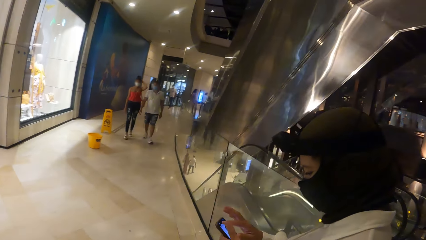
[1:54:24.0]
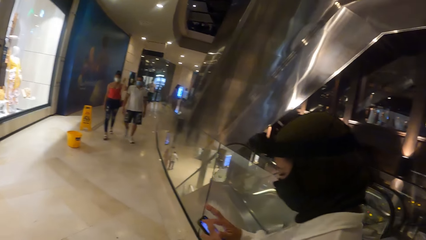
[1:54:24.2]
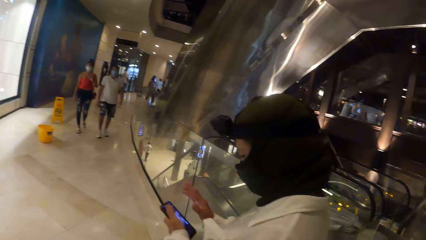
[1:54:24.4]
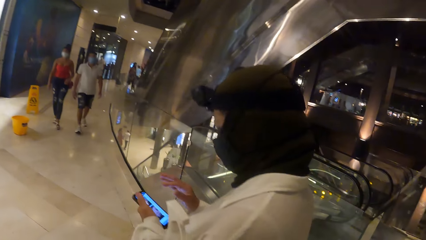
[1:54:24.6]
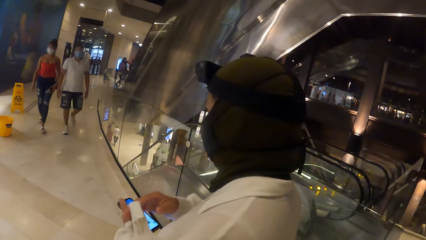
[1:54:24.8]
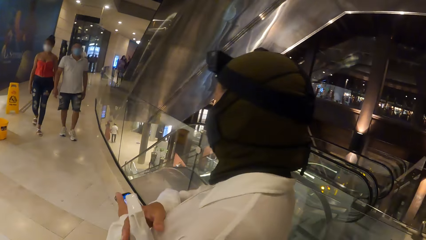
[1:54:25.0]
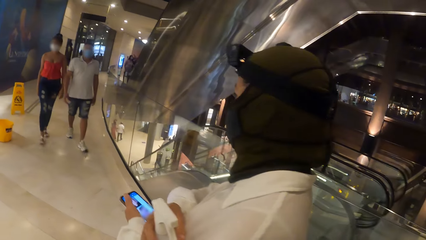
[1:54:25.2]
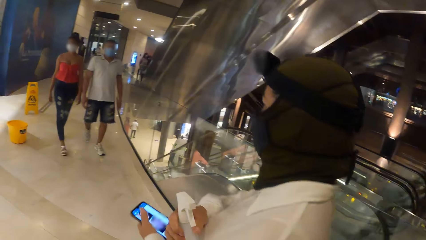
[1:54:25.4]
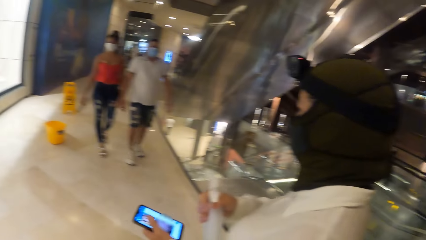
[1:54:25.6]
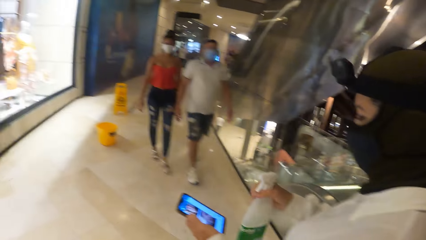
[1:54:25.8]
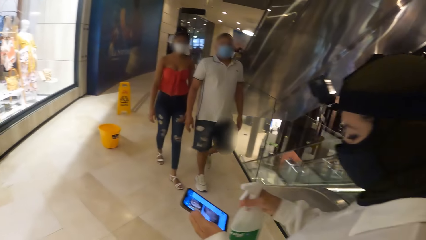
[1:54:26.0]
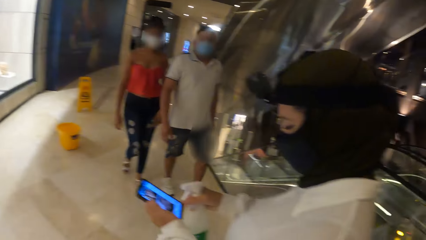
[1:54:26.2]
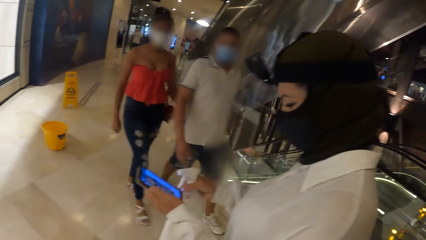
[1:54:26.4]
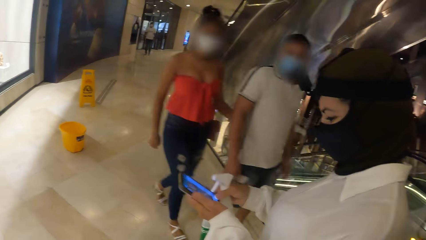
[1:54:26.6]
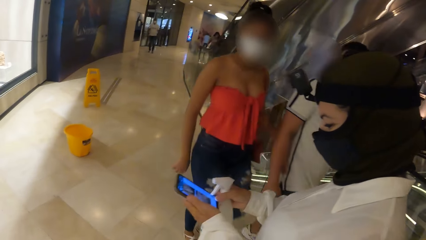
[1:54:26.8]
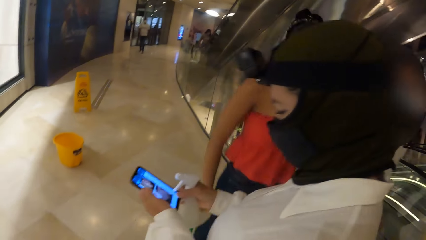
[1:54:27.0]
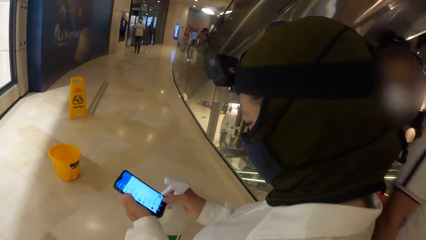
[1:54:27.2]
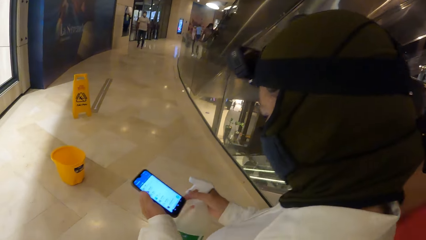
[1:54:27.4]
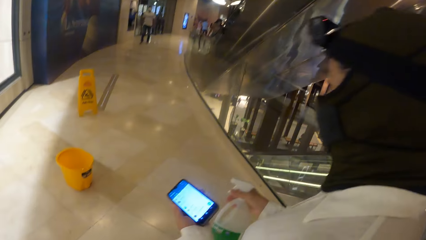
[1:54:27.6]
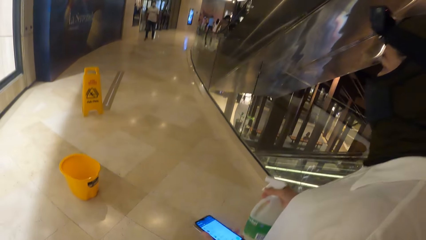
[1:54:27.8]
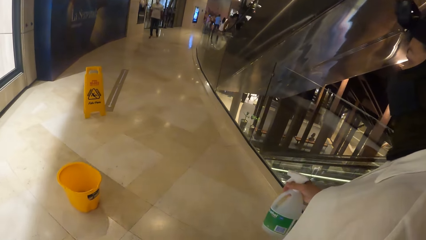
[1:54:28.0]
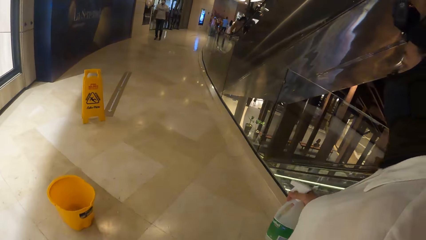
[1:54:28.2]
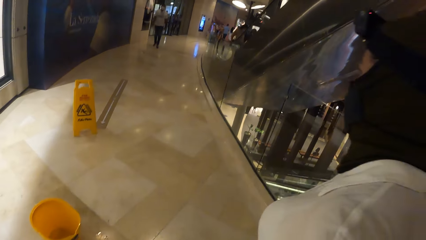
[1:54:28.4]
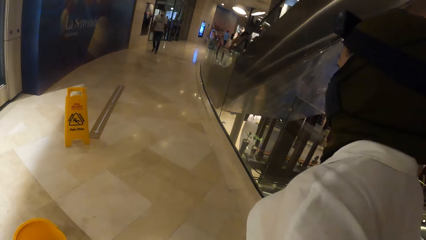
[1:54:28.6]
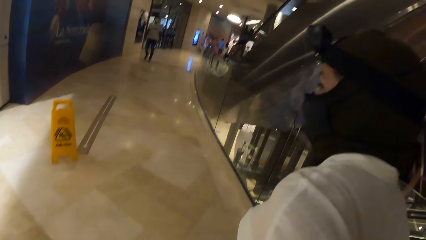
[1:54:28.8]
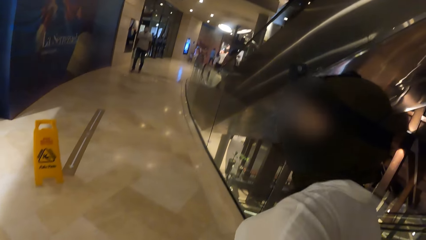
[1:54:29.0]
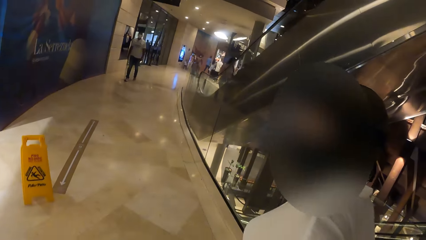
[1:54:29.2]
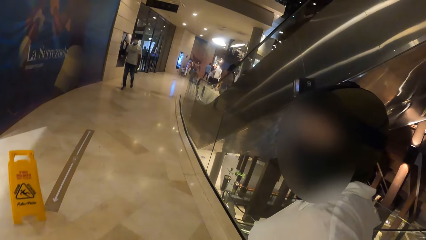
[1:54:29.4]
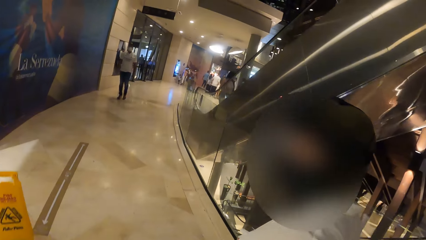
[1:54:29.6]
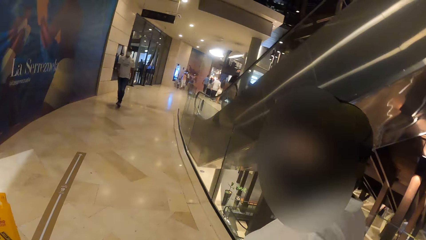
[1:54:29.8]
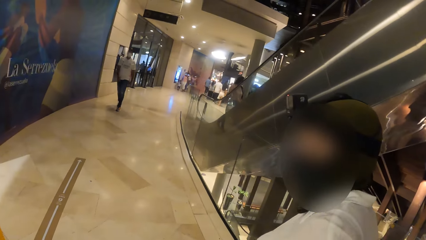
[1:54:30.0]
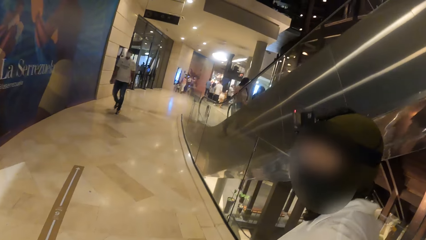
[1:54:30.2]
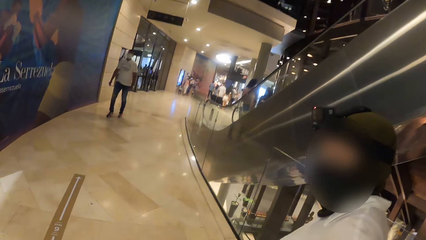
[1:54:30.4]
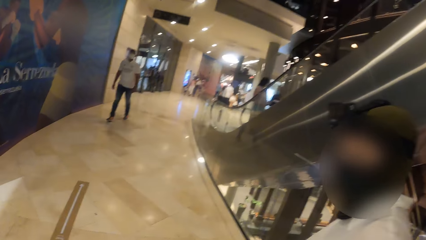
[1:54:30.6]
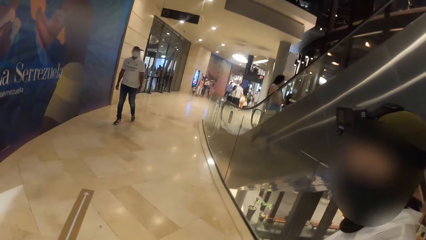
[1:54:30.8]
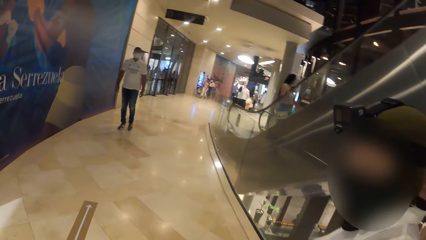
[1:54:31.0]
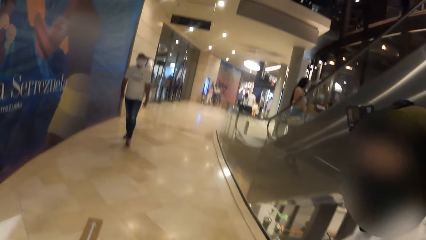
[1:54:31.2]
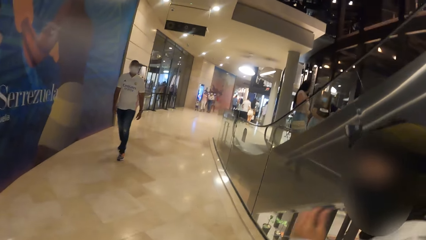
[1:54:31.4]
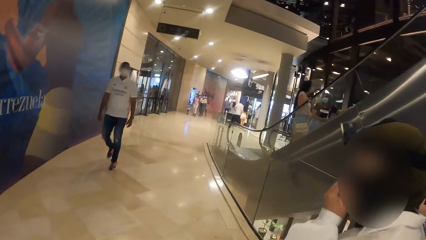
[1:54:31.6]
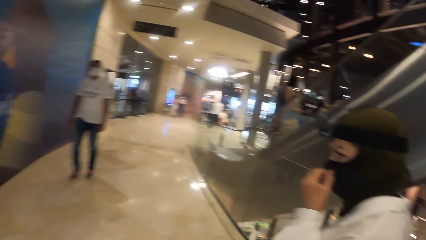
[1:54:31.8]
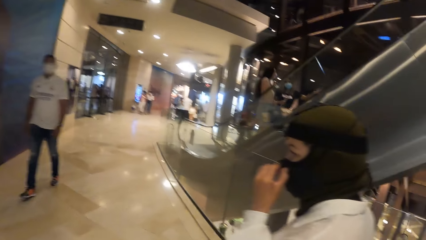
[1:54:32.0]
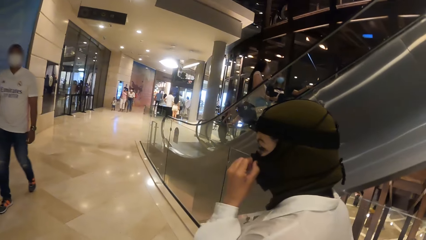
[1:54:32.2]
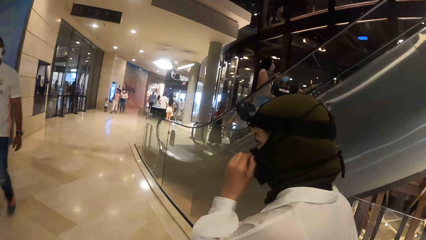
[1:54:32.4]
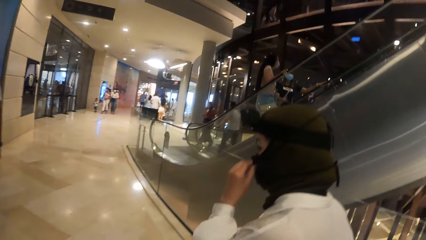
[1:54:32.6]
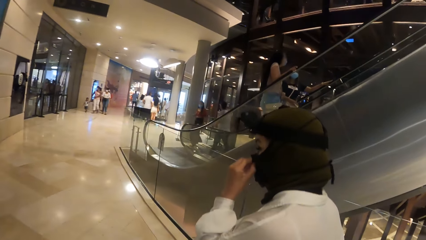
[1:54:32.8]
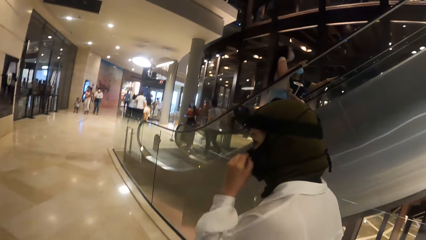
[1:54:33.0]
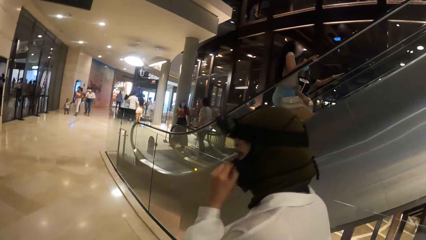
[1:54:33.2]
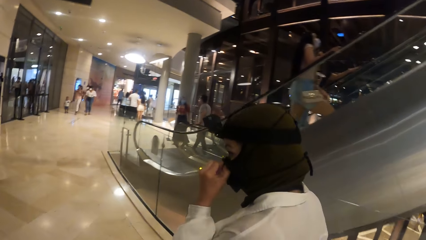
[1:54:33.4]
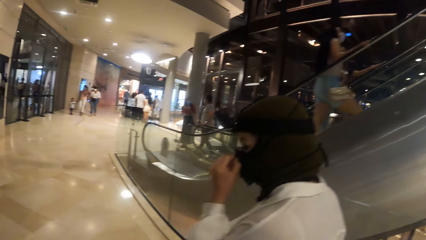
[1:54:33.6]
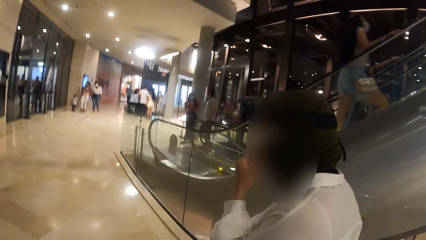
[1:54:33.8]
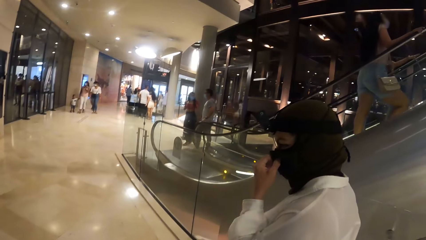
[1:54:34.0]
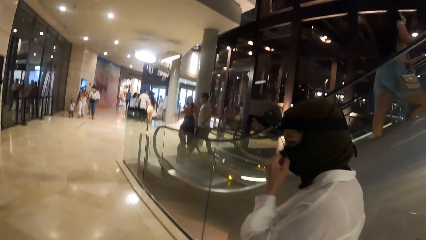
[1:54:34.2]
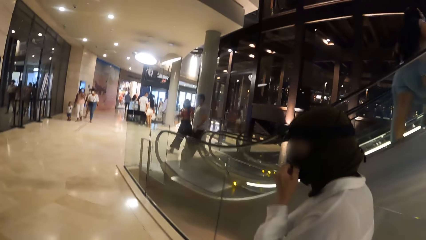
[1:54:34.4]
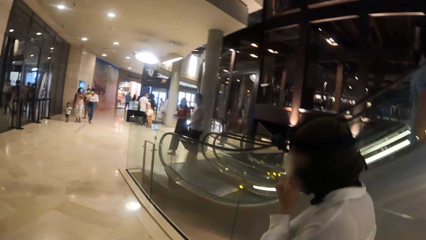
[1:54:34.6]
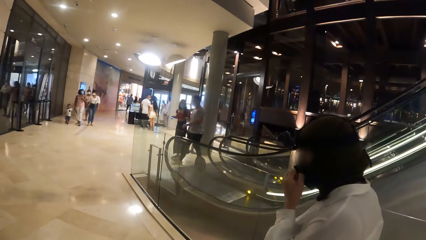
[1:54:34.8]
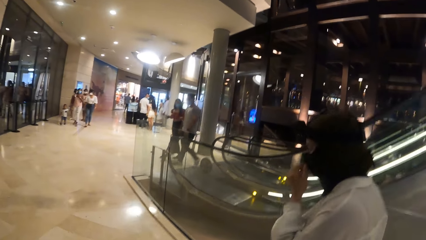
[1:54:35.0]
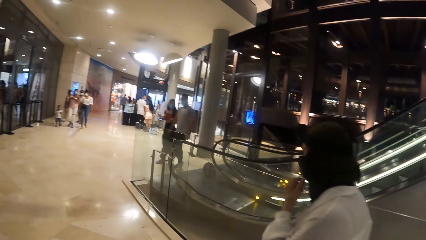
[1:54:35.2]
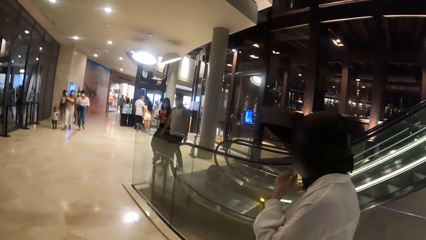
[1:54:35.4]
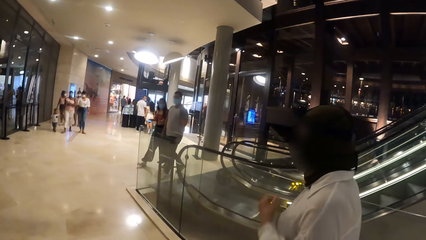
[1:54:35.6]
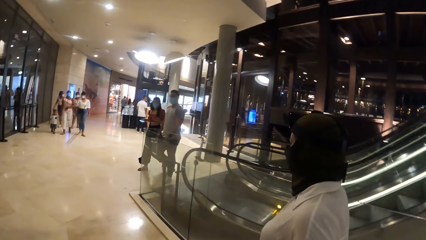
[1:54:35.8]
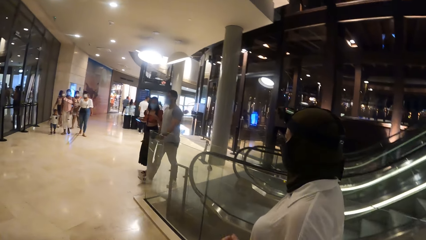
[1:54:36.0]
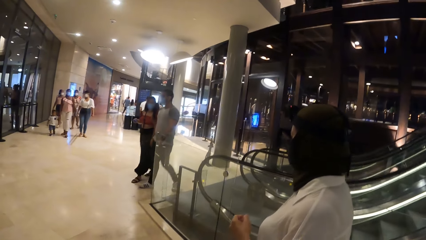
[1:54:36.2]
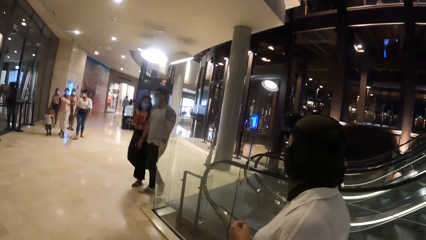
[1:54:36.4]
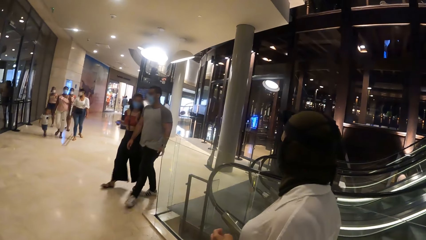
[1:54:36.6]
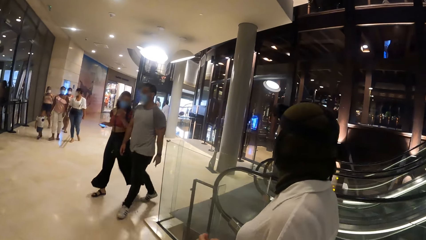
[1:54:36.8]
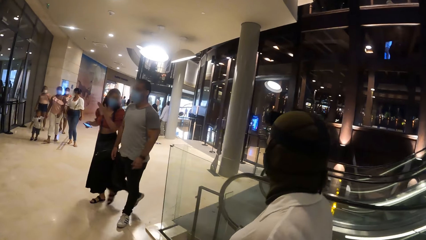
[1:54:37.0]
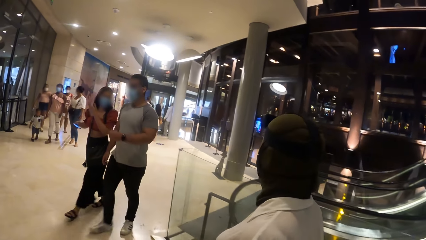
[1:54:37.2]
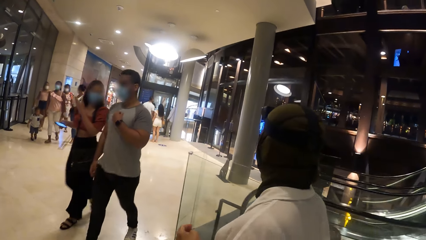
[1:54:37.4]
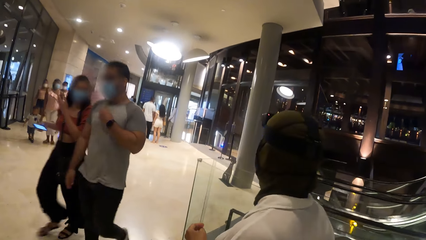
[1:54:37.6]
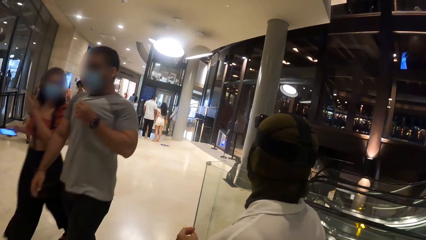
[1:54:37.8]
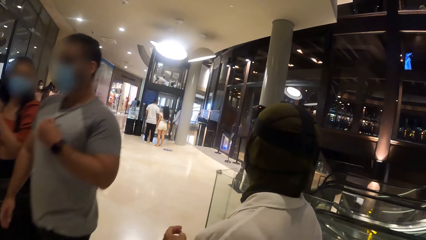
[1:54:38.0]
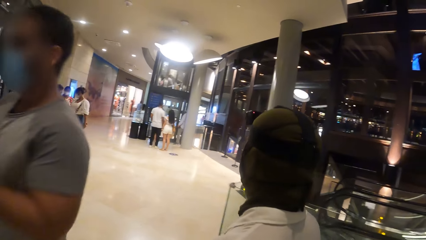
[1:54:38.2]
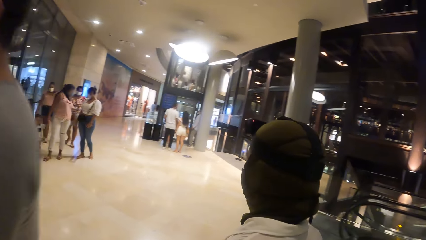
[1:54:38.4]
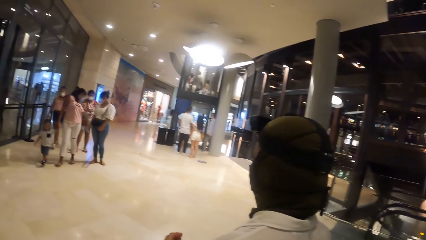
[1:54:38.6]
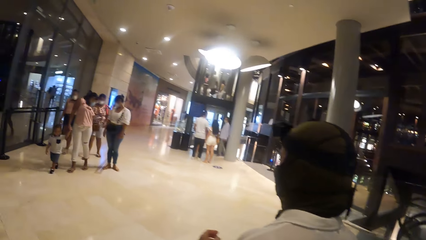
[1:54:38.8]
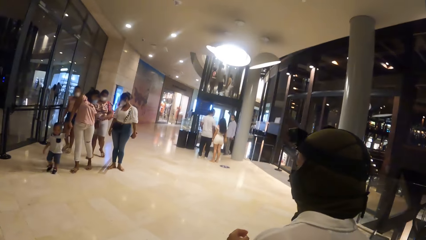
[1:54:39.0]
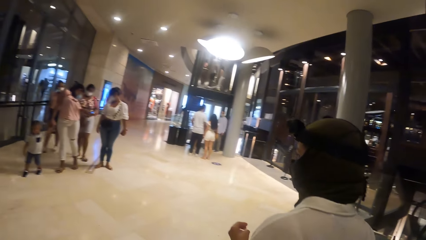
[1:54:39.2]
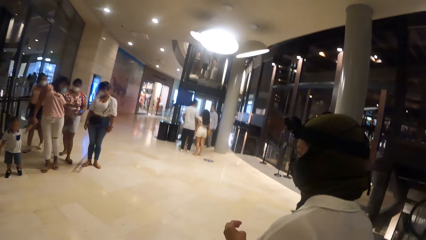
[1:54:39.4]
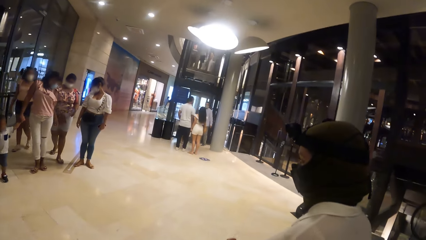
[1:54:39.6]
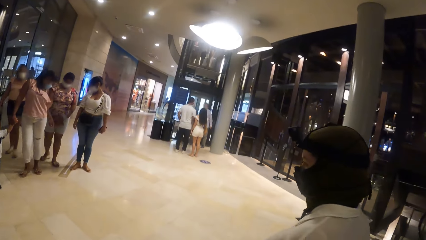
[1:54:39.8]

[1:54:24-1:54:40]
The woman picks the plastic bottle from her left arm with her right hand. The woman uses the phone. The camera wearer walks around the mall with the woman. The woman places the phone in her pocket. The camera wearer converses with the woman. The woman adjusts the face mask with her left hand. The camera wearer walks around the mall with the woman. They walk around the mall with the woman again.
